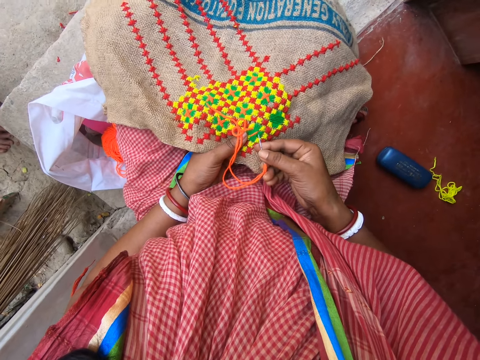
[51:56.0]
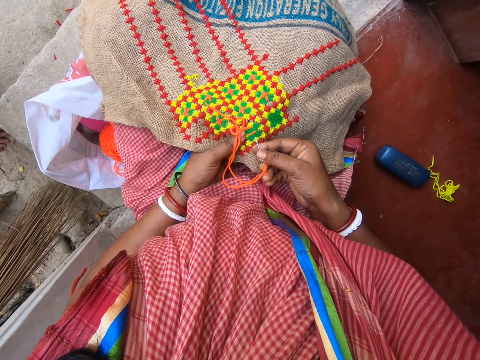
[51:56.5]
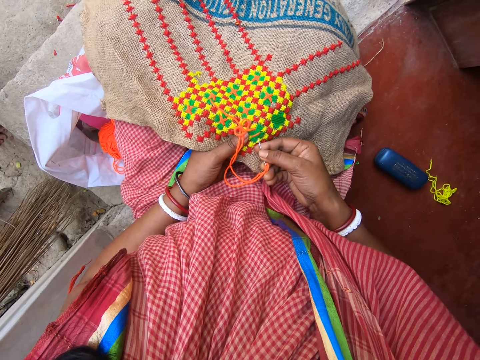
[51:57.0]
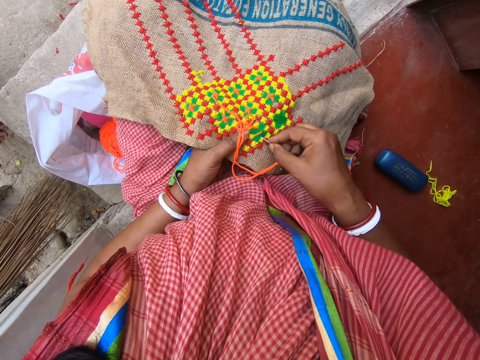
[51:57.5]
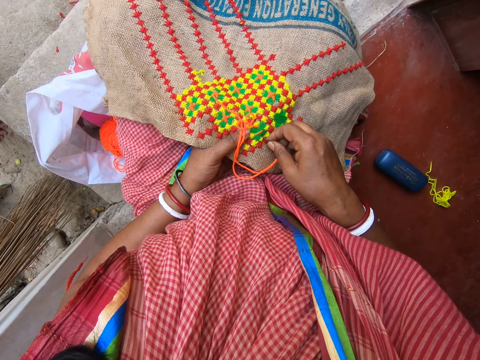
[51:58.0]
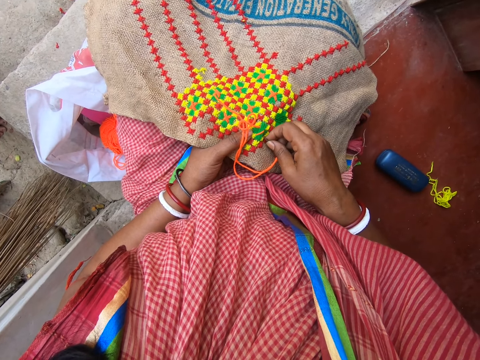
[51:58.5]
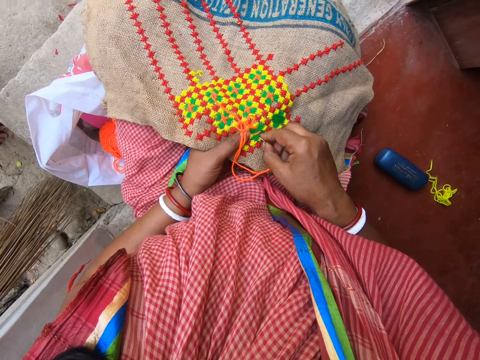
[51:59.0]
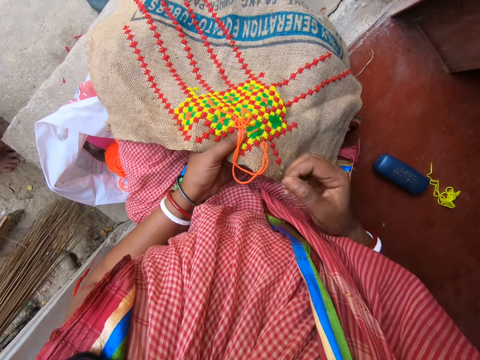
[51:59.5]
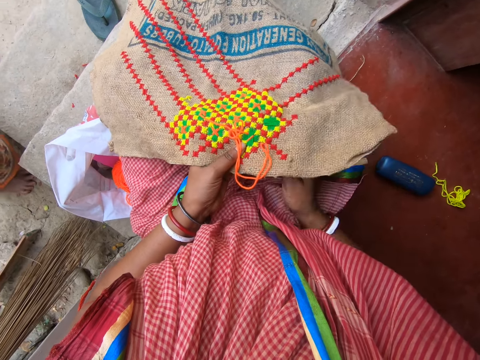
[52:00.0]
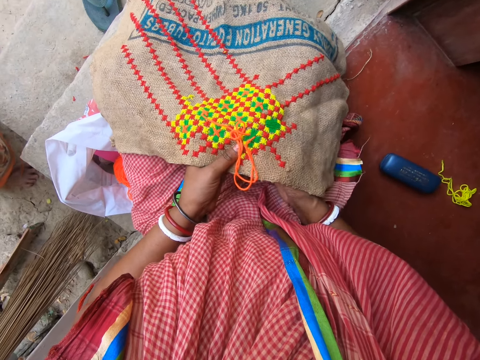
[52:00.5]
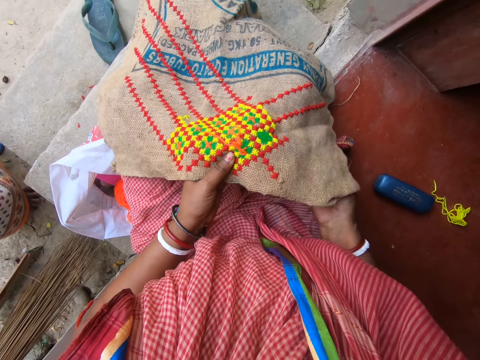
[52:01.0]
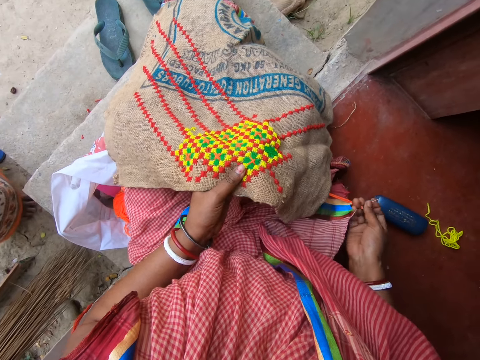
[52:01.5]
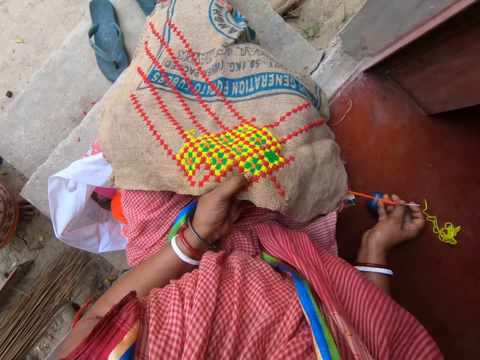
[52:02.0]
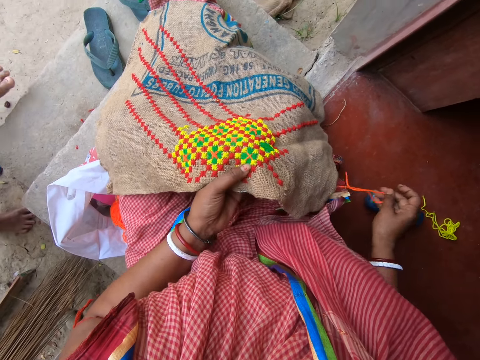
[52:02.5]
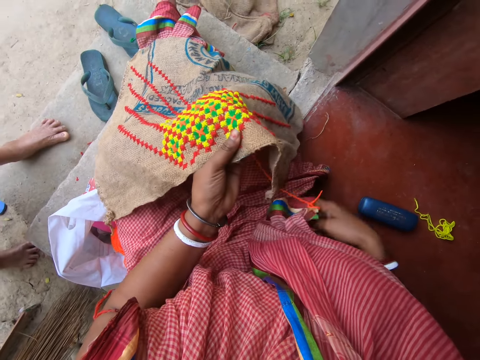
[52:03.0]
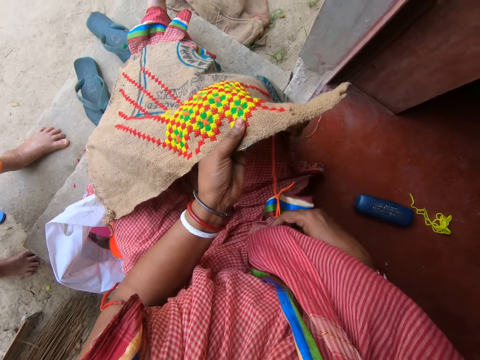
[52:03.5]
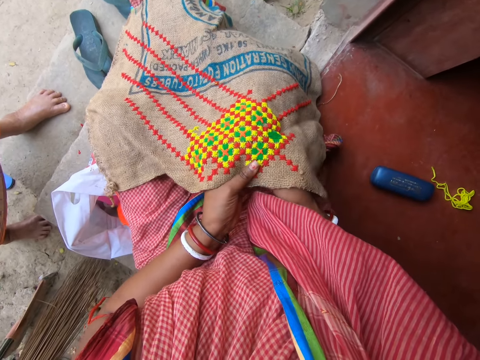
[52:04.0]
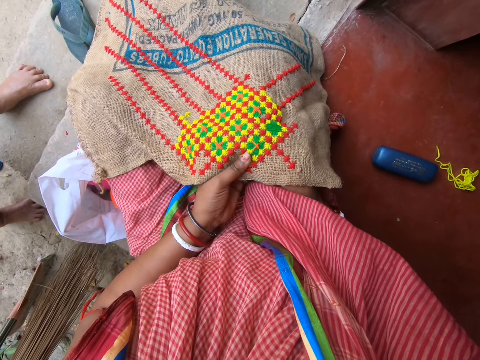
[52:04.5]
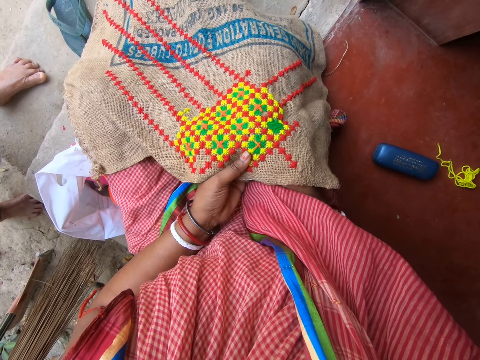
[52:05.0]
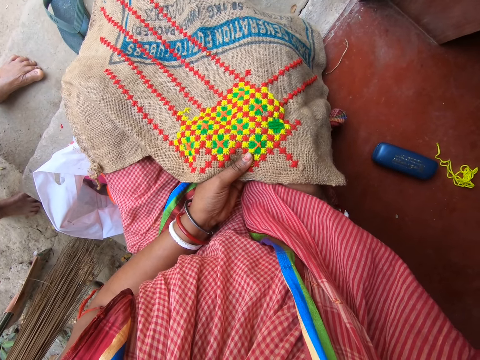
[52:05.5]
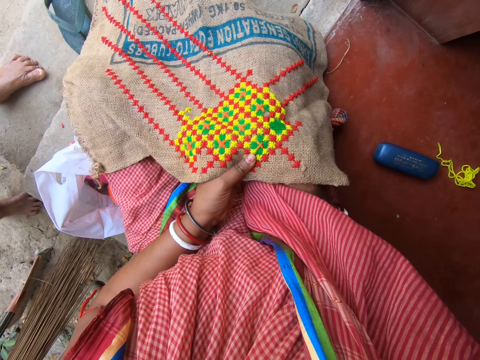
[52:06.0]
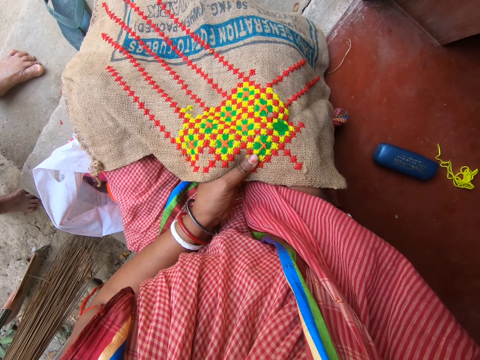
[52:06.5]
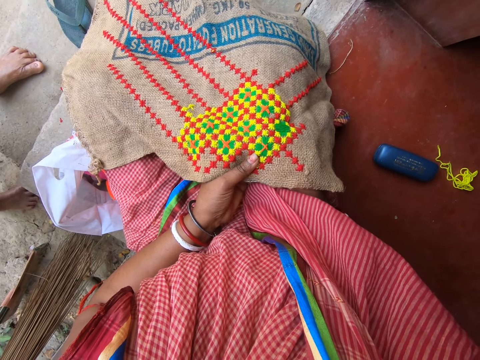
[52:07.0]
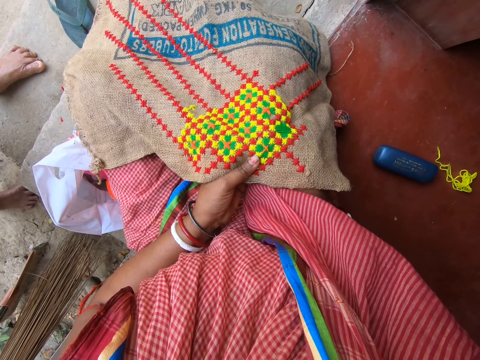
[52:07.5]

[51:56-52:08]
The camera wearer inserts the hook into the piece of cloth with her right hand. She takes the hook from under the piece of cloth with her right hand. She raises the piece of cloth with her left hand. She inserts the hook into the piece of cloth with her right hand.

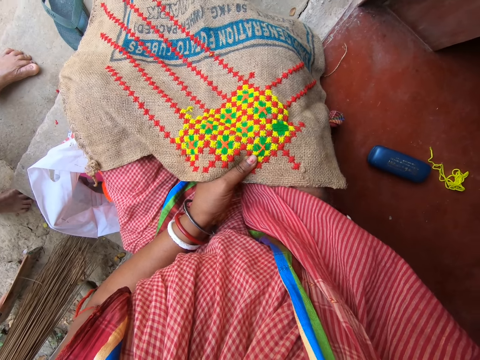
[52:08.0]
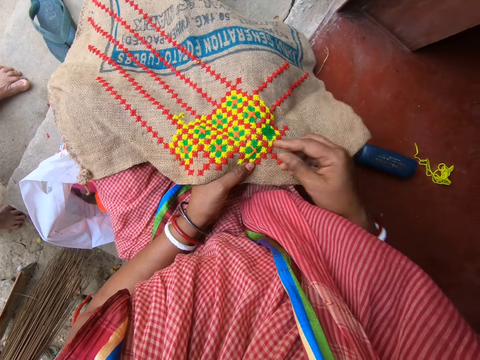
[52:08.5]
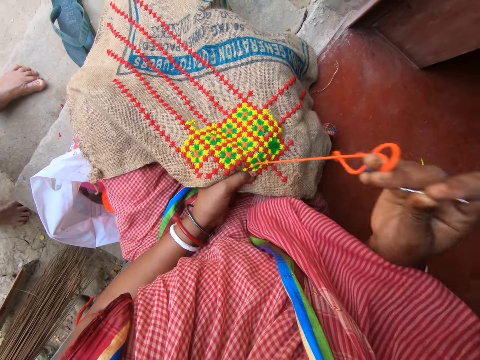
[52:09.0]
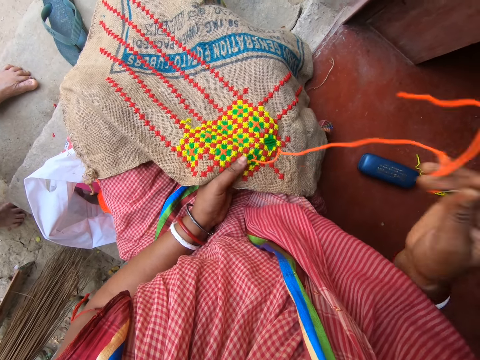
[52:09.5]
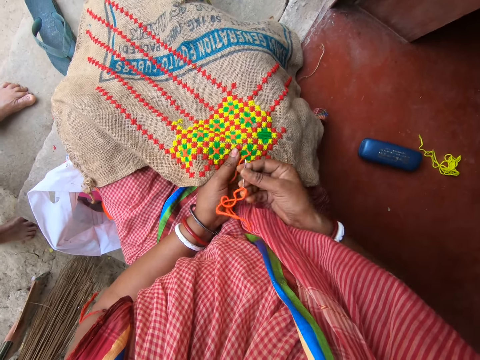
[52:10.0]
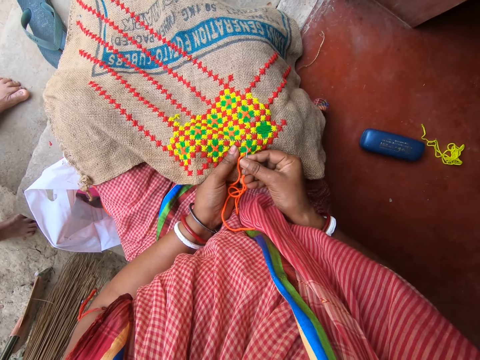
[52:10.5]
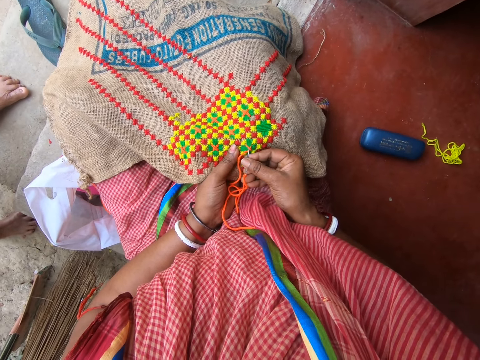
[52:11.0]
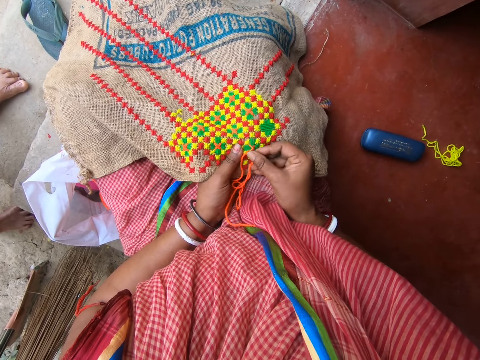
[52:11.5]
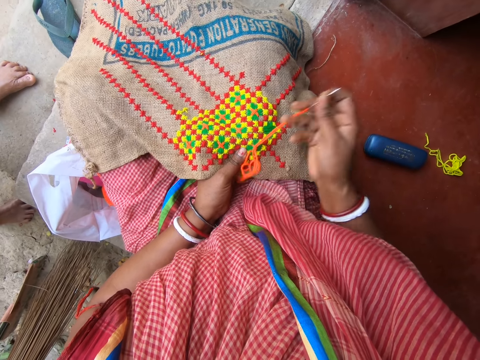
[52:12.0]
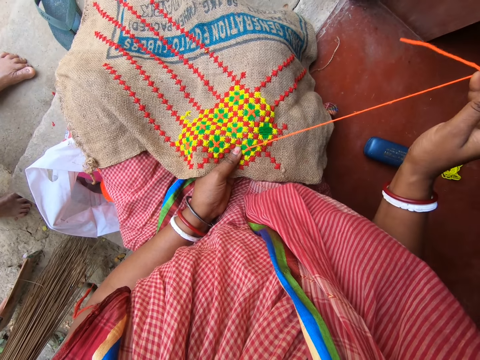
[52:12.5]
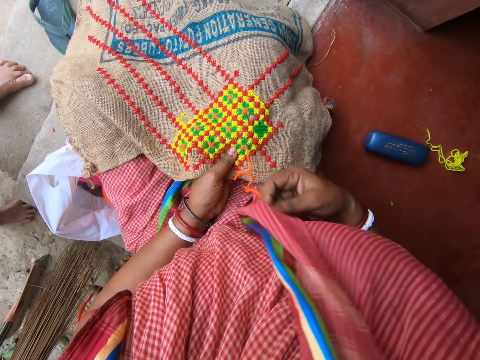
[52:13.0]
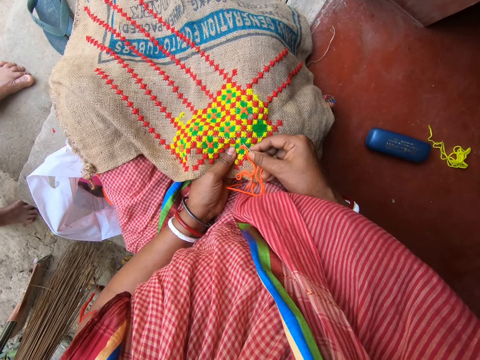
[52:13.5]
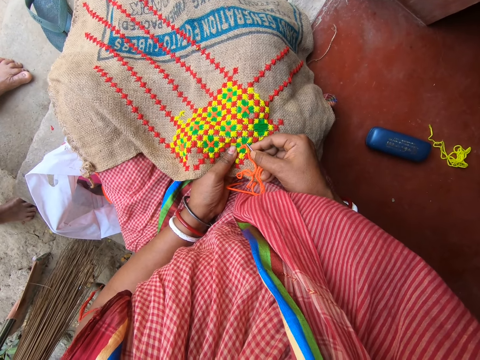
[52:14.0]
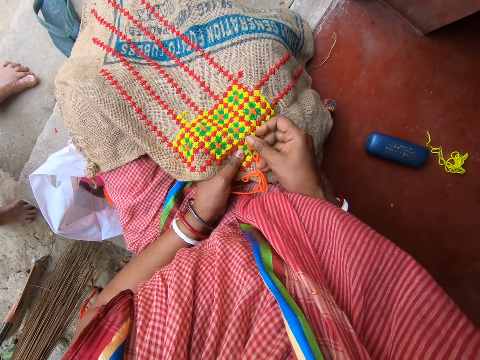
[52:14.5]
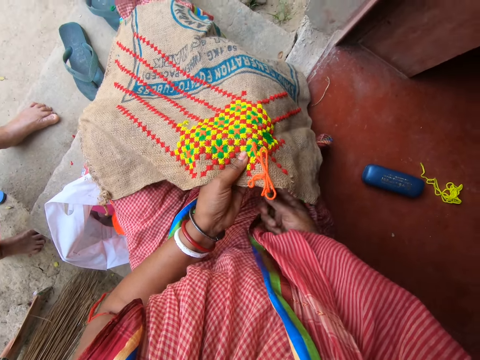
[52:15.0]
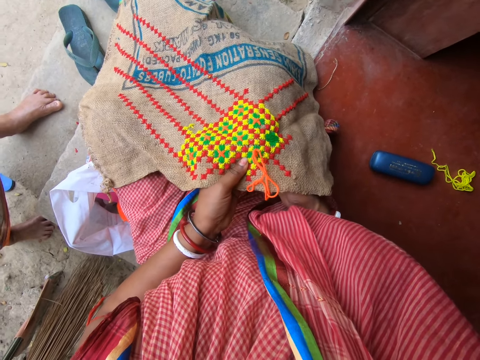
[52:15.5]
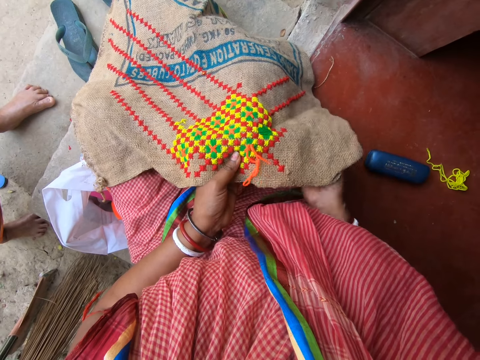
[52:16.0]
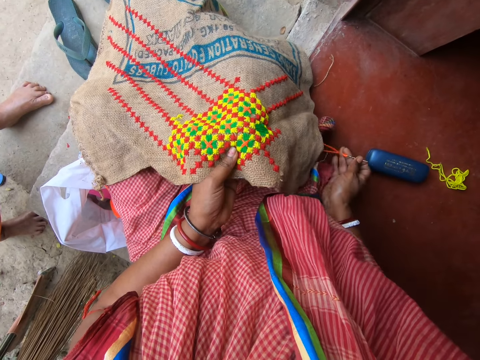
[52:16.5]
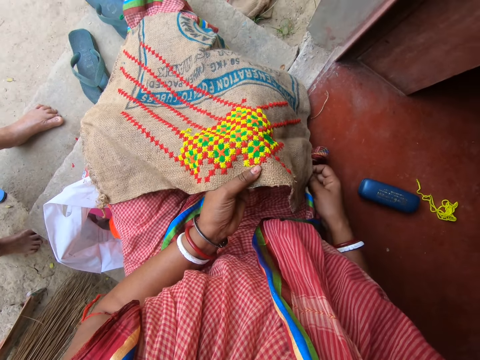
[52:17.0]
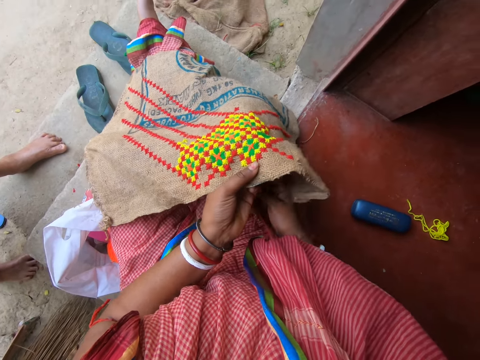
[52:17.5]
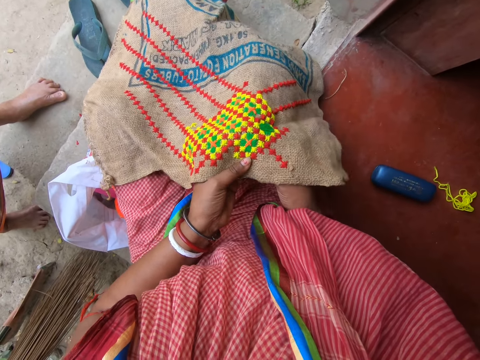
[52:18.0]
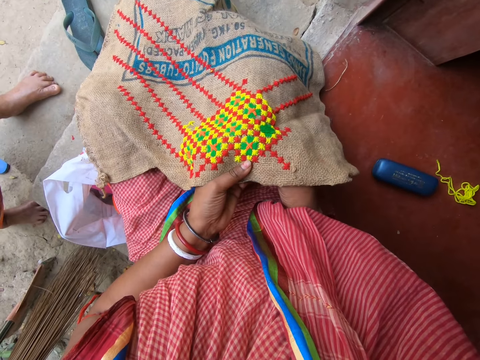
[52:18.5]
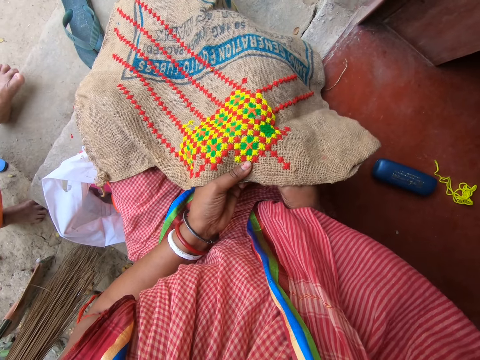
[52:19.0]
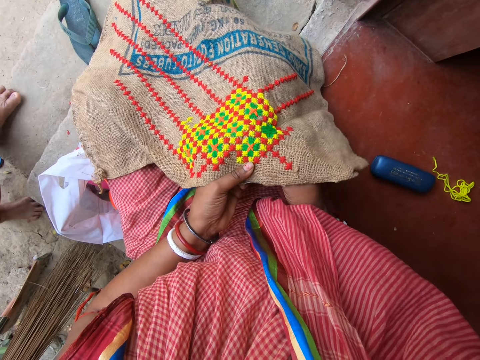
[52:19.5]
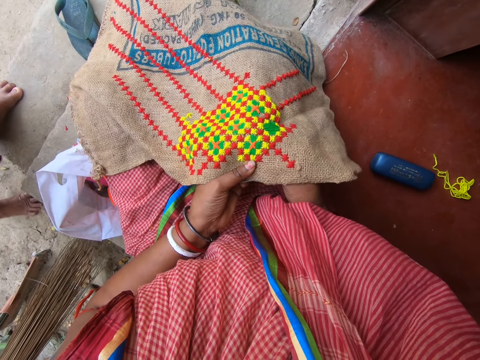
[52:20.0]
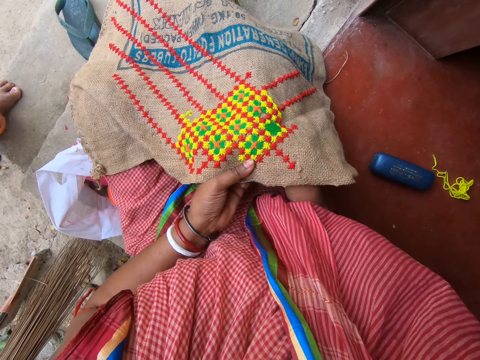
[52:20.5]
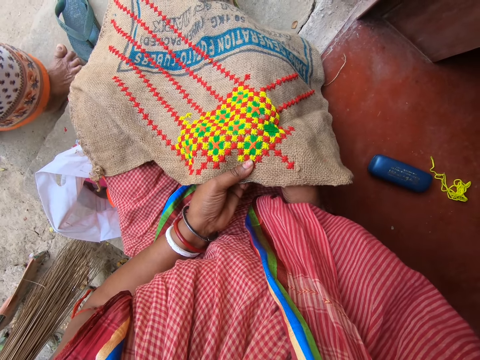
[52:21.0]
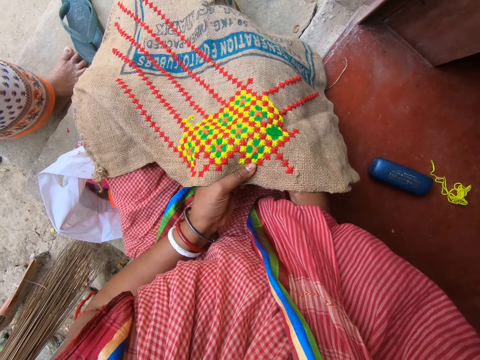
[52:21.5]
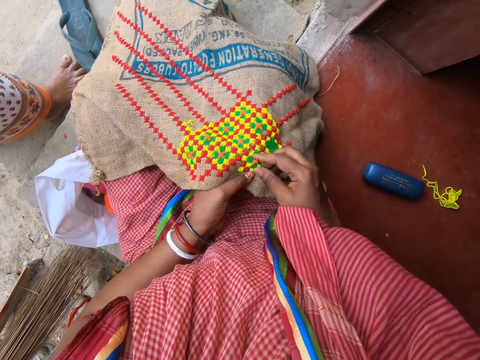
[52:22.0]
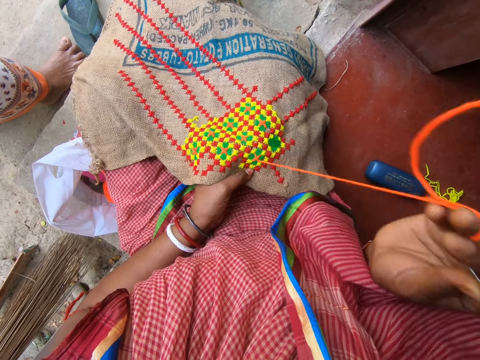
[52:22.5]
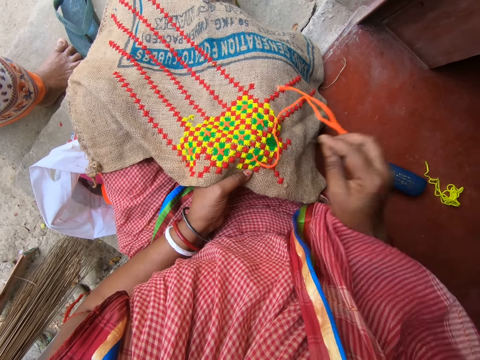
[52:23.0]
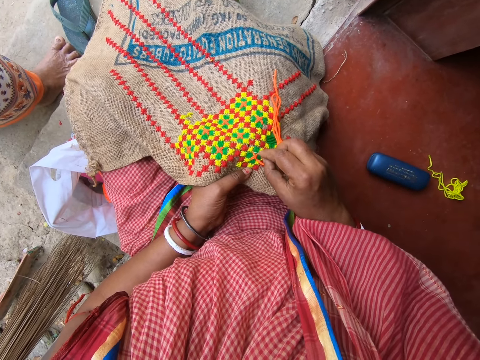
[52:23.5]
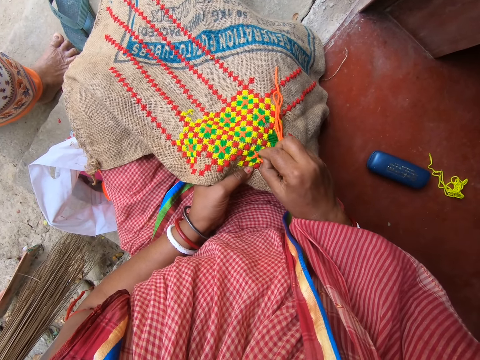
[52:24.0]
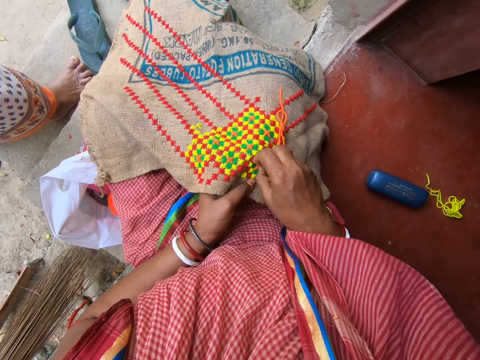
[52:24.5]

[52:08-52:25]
The camera wearer picks the hook from the piece of cloth with her right hand. She inserts the hook into the piece of cloth with her right hand. She picks the hook from the piece of cloth with her right hand. She inserts the hook into the piece of cloth with her right hand. She takes the hook from under the piece of cloth with her right hand. She raises the piece of cloth with her left hand. She inserts the hook into the piece of cloth with her right hand. She picks the hook from the piece of cloth with her right hand. She inserts the hook into the piece of cloth with her right hand.
